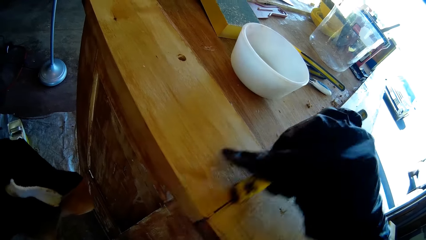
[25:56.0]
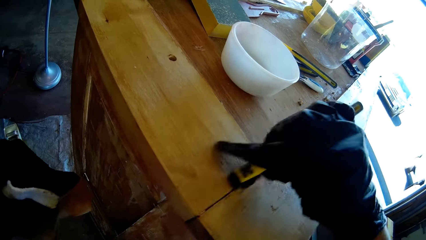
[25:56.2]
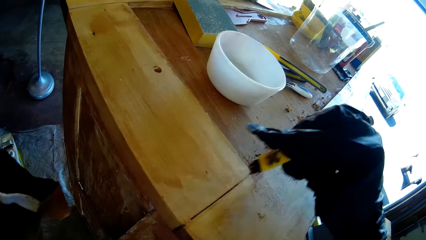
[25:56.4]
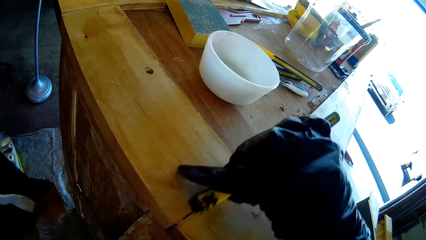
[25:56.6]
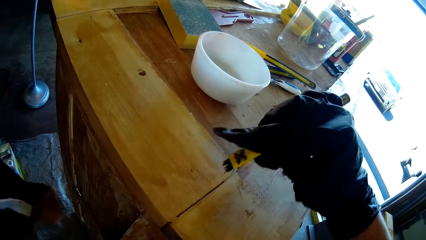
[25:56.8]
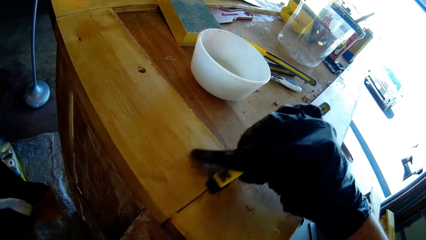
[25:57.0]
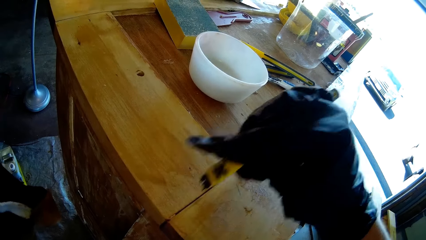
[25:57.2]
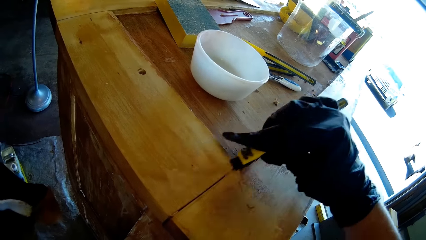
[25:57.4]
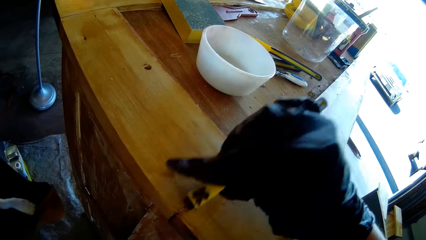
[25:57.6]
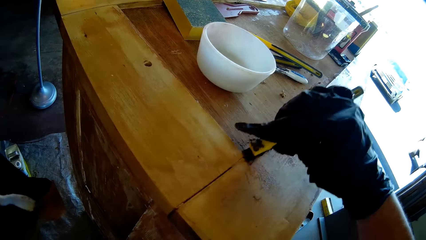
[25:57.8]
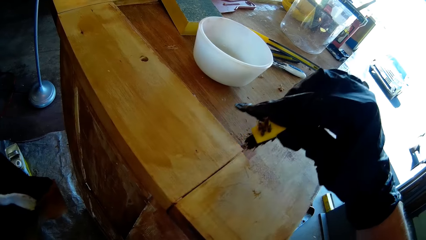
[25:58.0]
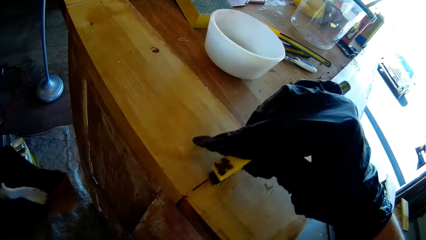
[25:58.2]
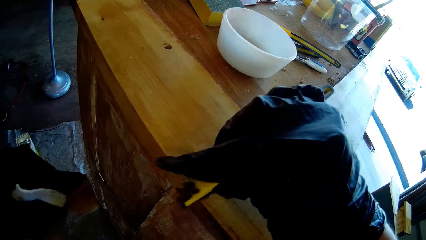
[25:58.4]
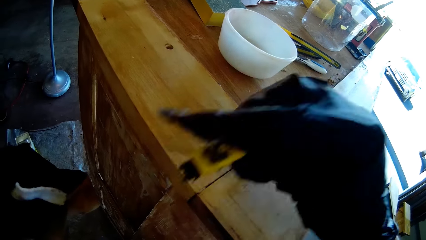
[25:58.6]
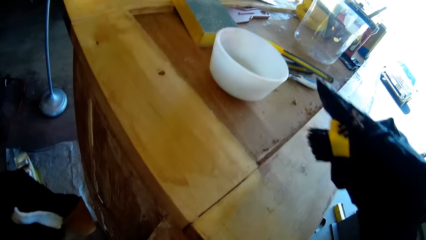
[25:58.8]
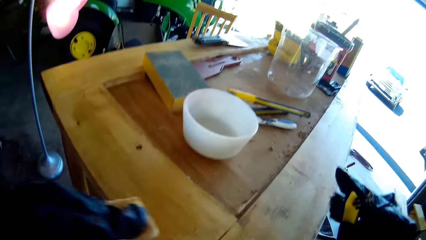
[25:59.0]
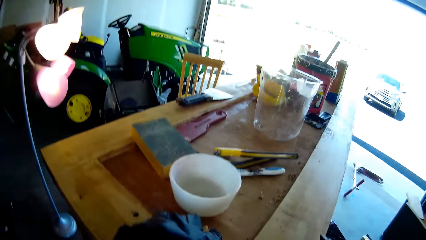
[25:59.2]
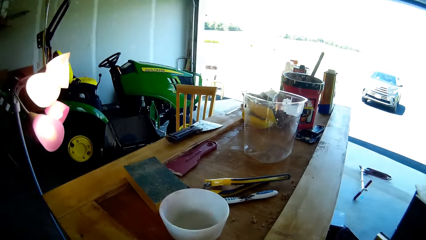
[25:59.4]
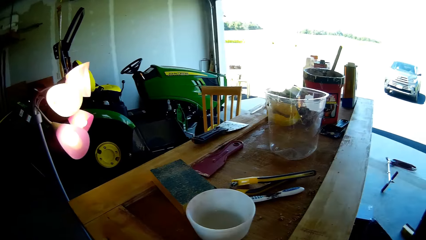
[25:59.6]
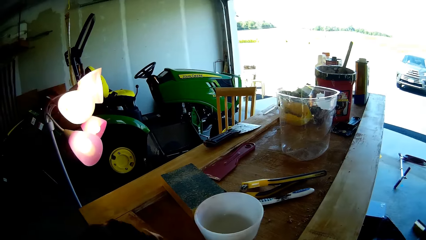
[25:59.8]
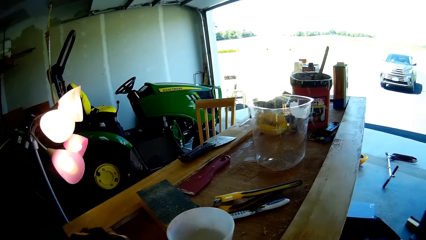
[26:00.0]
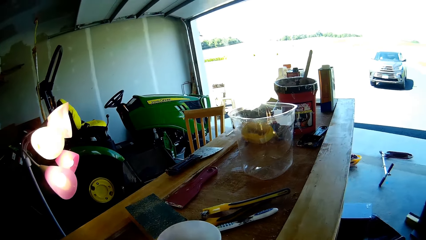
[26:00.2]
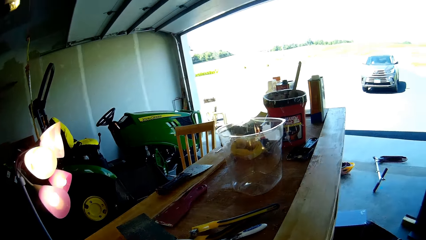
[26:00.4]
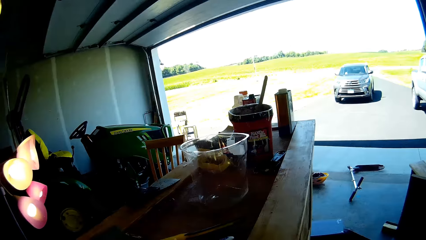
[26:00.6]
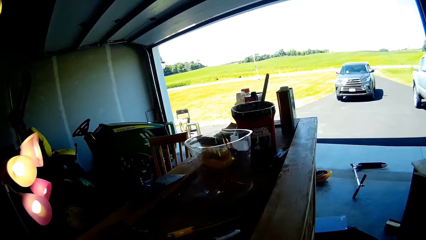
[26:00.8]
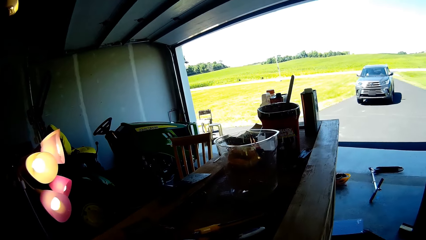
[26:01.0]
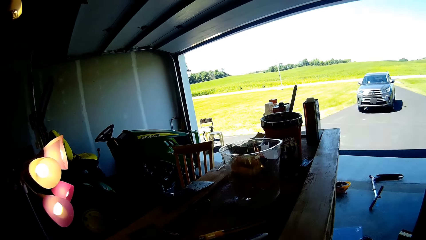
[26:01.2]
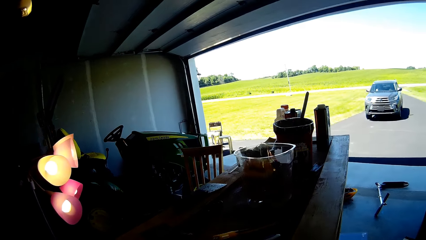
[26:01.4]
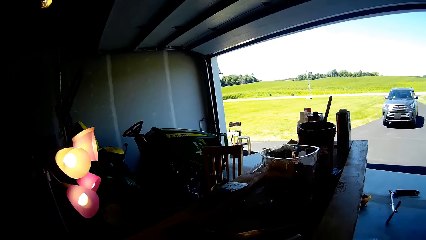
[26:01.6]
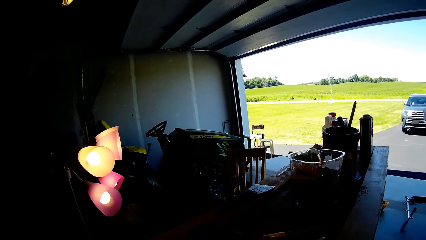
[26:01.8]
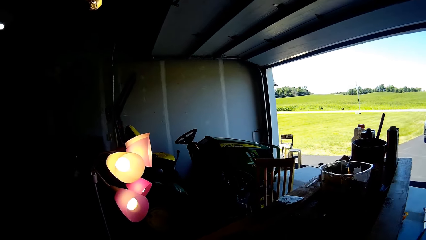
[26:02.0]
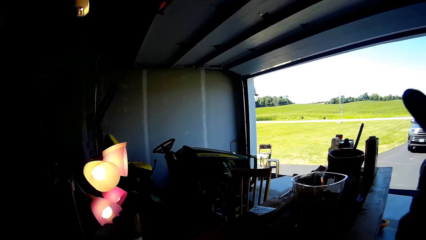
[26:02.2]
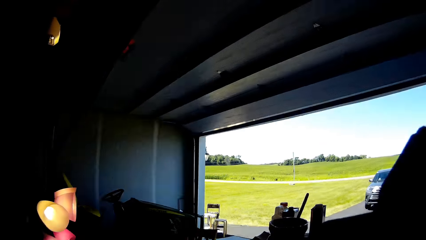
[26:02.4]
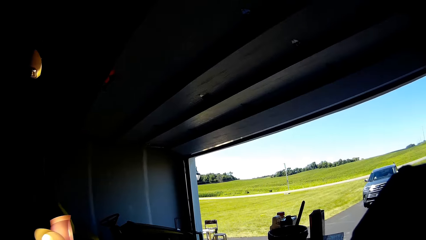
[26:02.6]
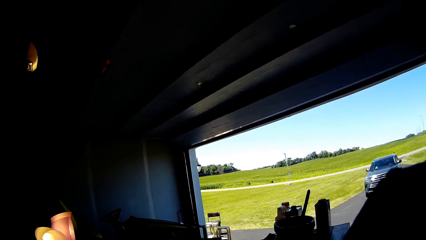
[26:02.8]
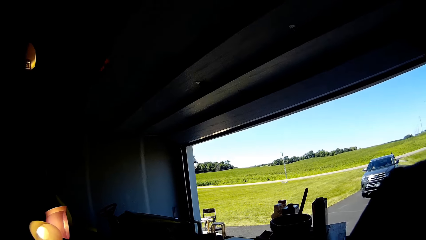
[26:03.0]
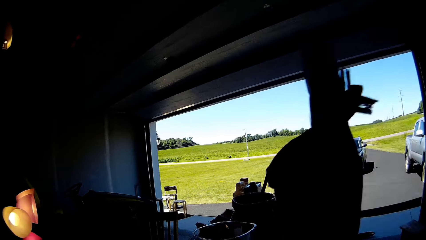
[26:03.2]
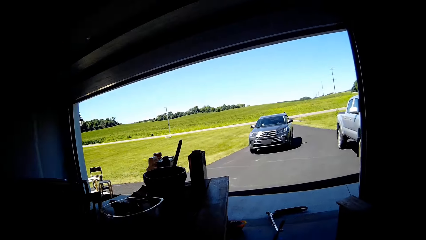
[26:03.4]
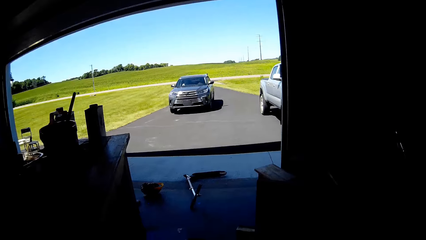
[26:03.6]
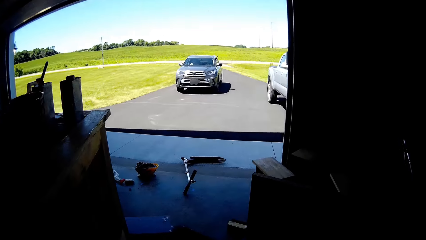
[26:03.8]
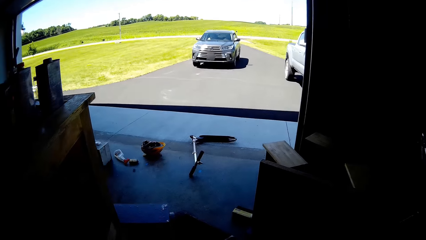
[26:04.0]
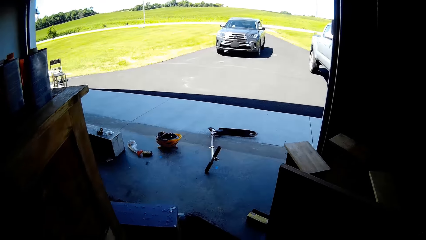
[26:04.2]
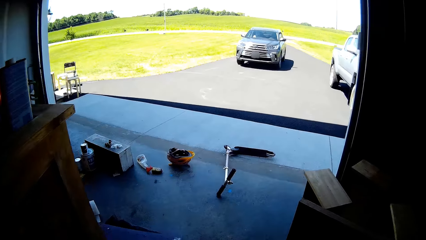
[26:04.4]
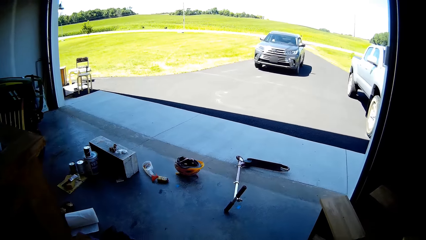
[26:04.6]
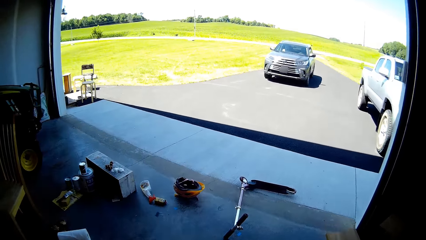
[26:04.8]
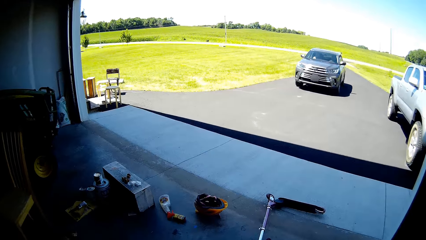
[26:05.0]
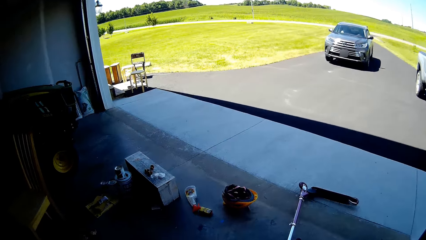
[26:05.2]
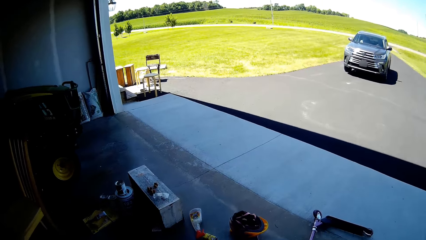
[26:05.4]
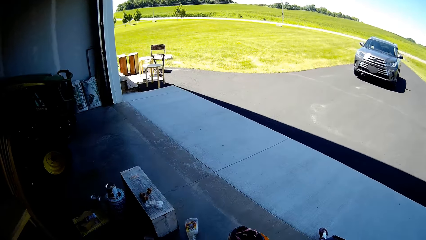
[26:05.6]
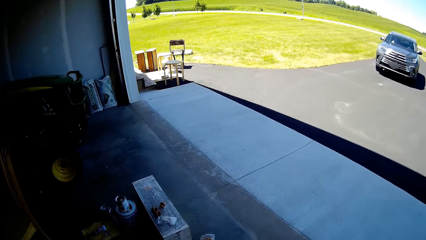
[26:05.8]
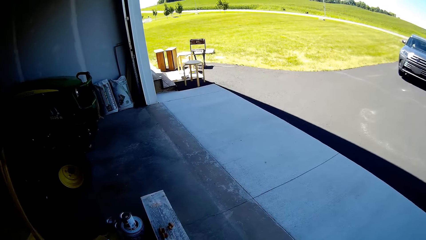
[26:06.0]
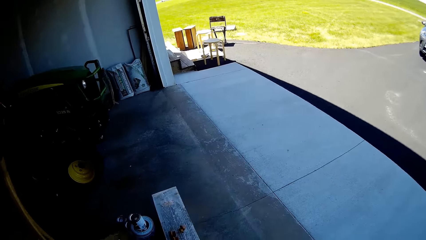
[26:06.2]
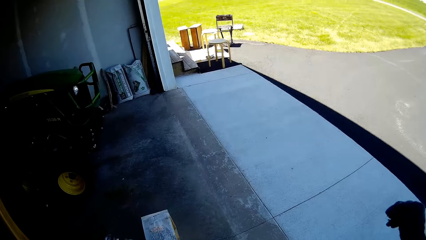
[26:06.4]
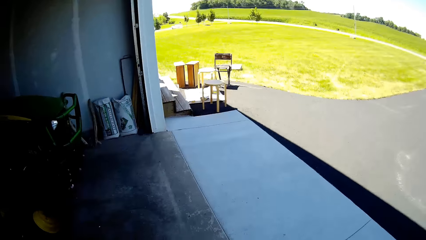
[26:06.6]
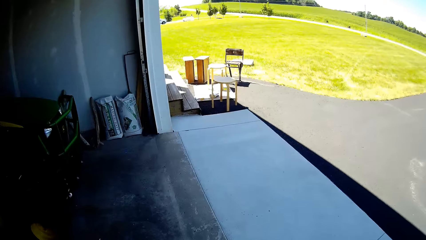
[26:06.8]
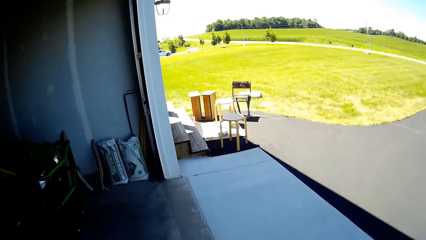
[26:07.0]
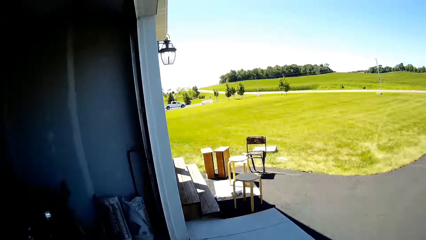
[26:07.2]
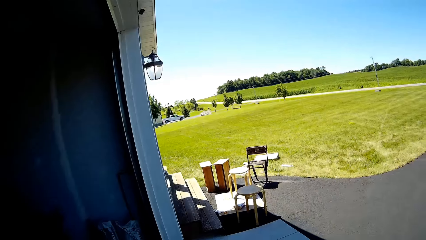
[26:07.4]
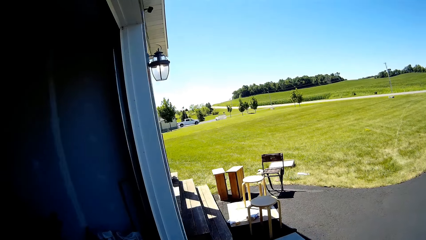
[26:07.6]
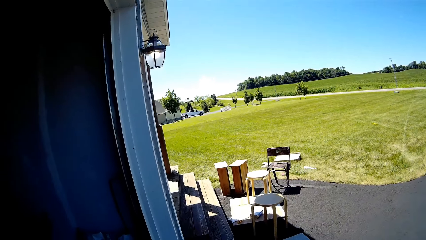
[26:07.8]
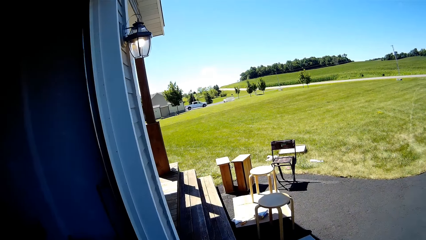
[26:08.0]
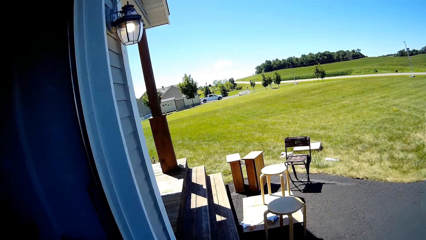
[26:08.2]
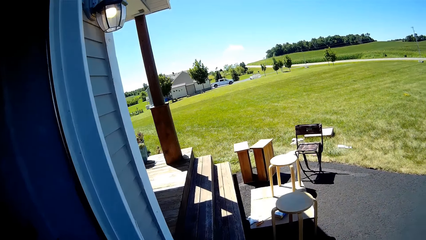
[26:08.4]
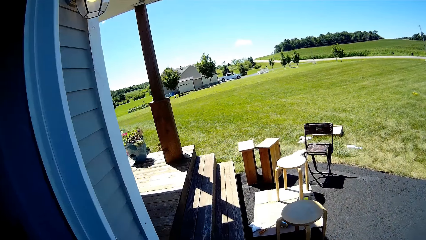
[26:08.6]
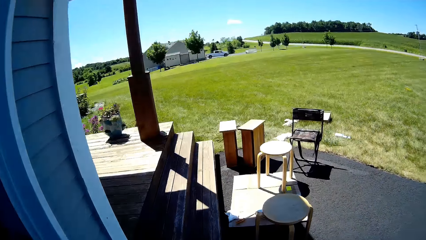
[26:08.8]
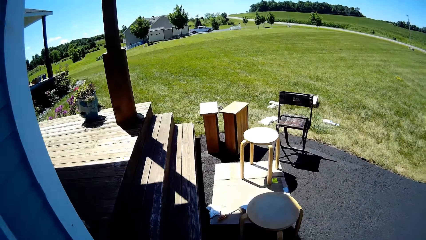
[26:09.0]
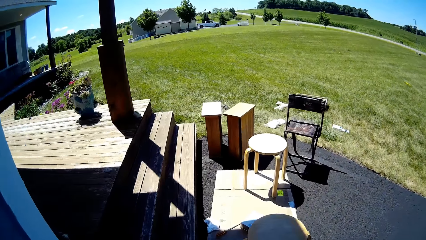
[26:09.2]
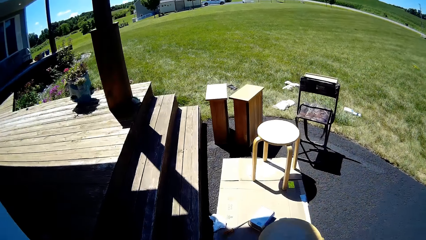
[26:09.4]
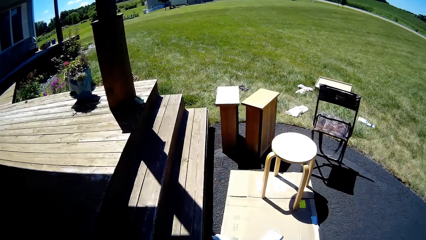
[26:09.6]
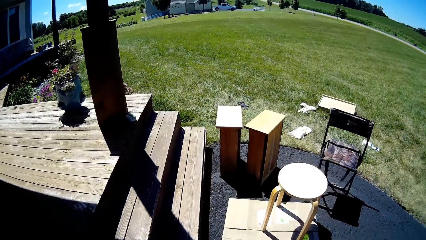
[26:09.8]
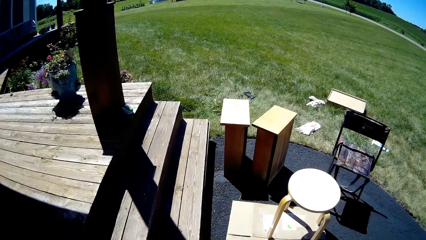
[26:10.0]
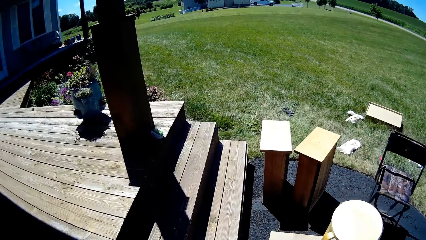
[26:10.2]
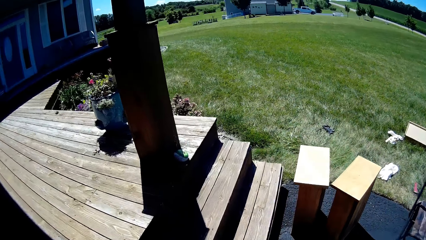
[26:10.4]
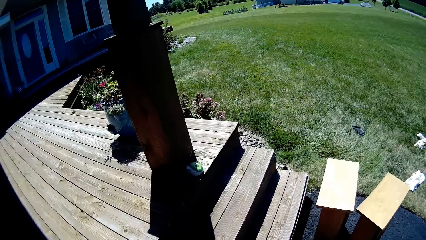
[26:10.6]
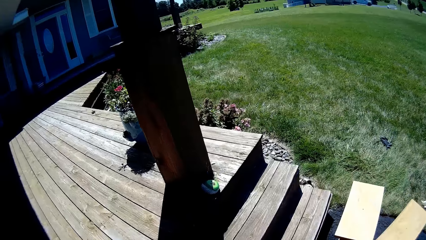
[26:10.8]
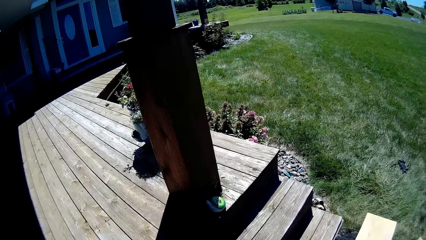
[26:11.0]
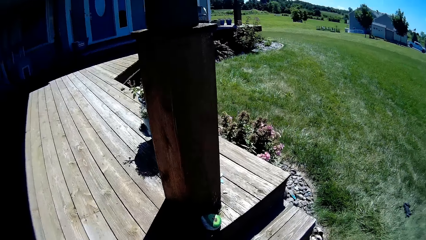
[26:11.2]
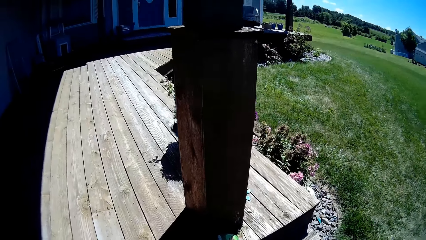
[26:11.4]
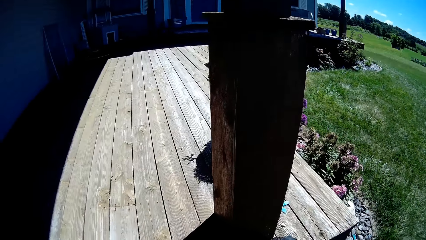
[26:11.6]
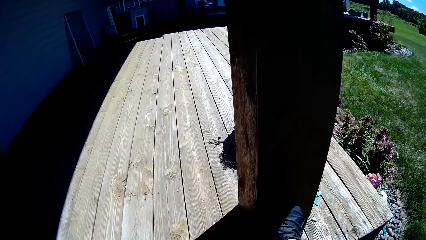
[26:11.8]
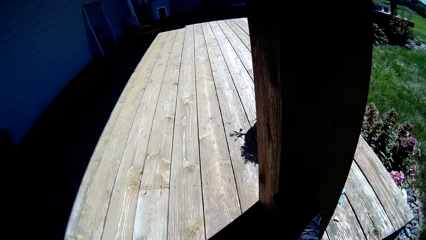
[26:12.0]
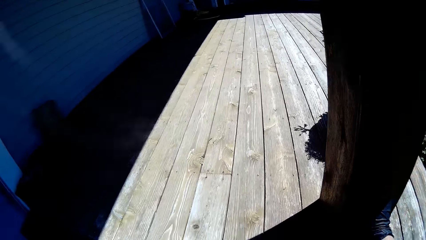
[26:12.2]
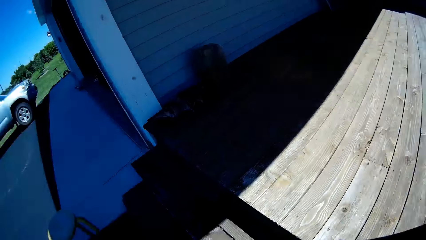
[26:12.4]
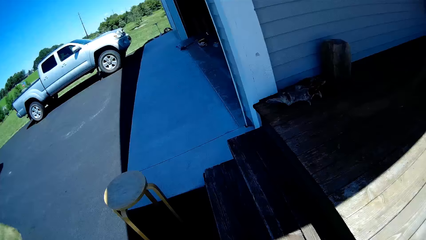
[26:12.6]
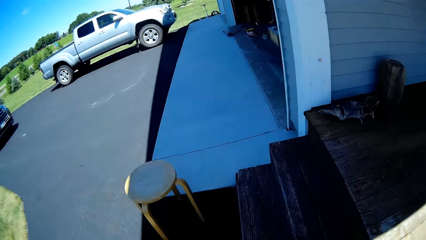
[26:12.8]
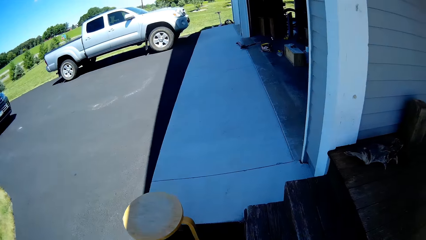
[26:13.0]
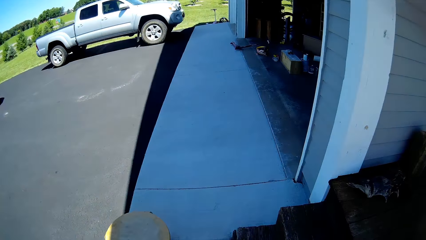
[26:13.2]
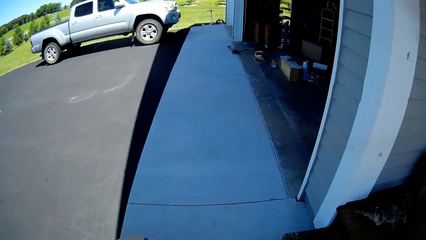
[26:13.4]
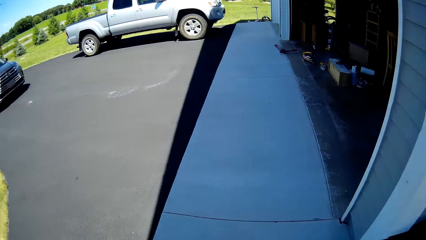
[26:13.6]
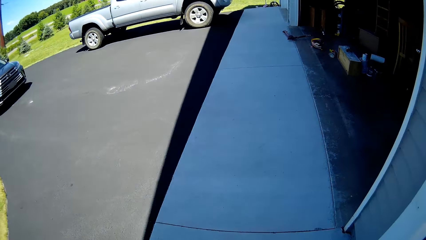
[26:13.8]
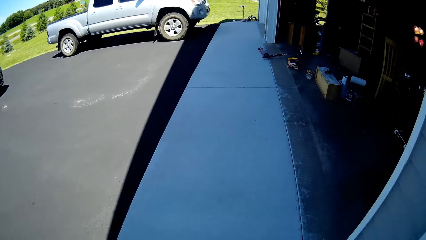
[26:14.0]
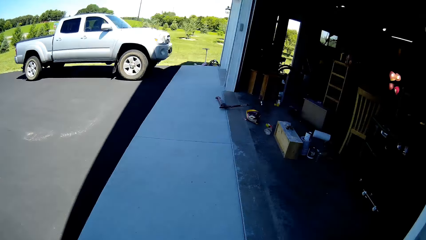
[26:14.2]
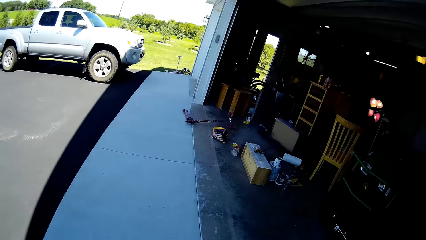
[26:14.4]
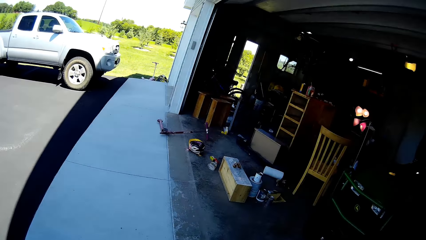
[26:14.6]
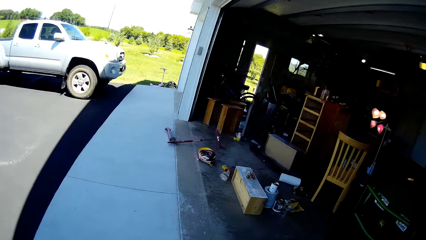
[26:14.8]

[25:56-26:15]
The camera wearer walks on the floor. They are walking. They turn around. They walk on the floor.
